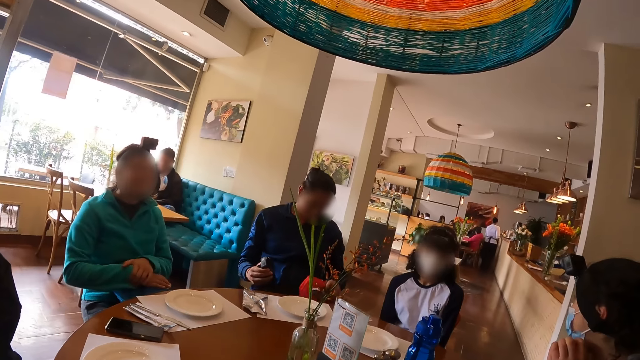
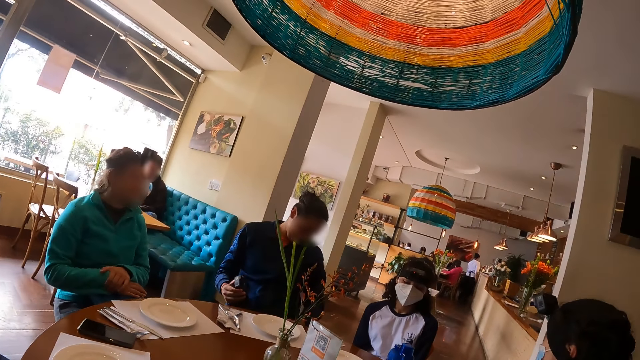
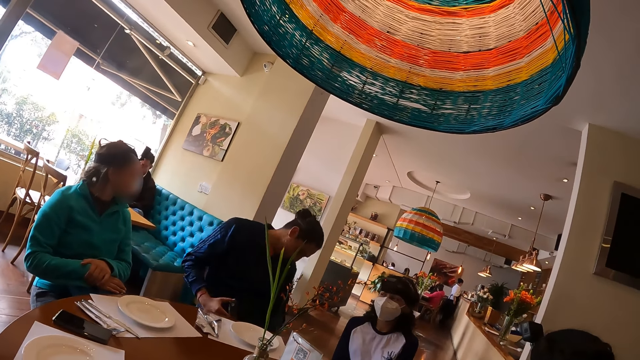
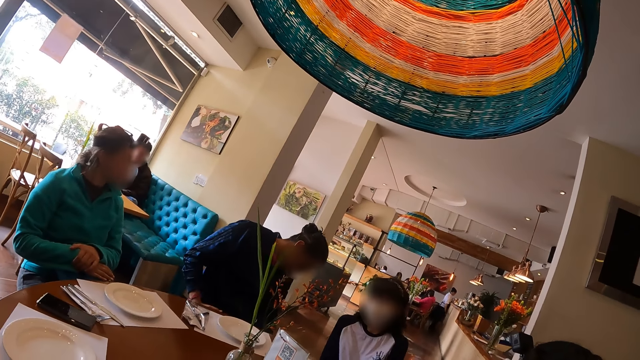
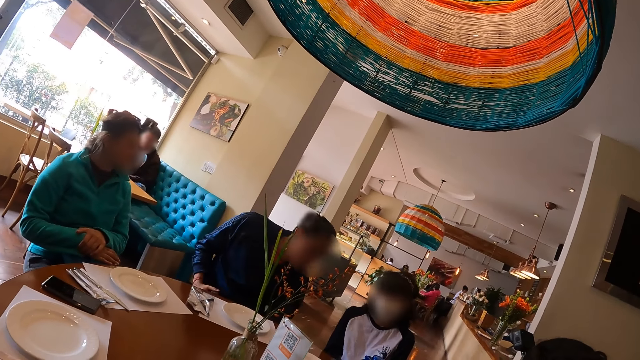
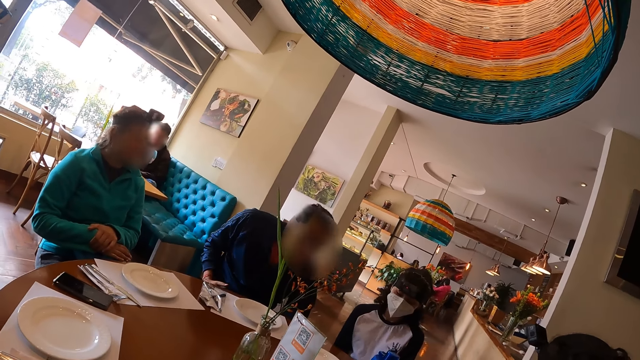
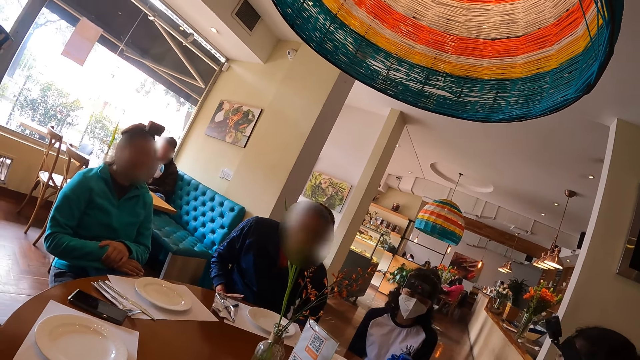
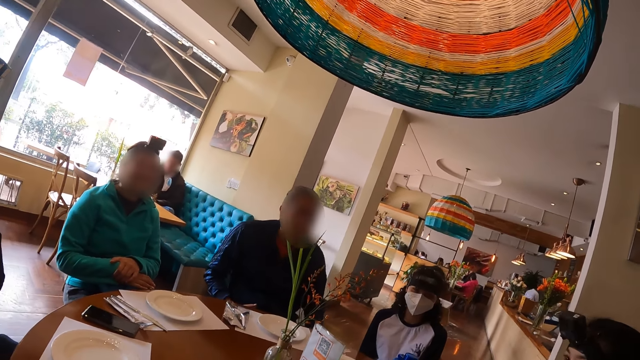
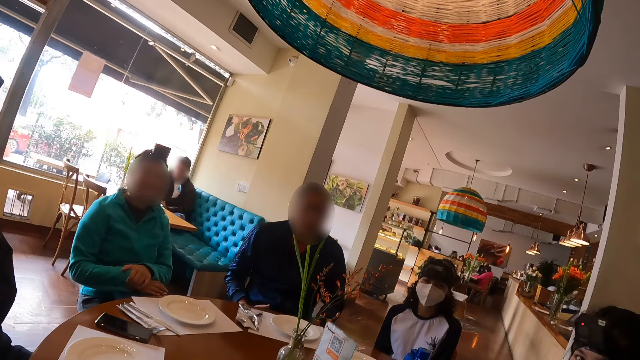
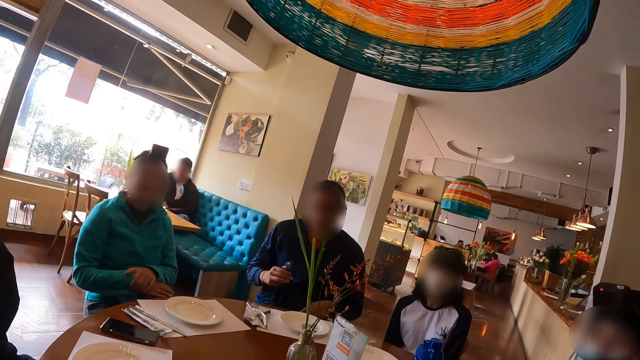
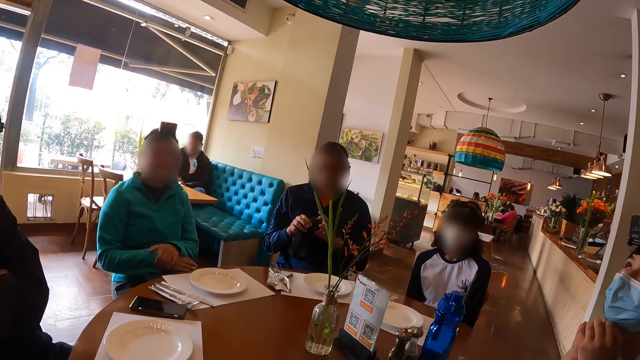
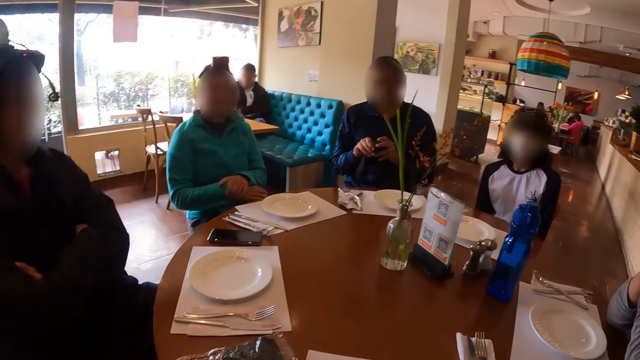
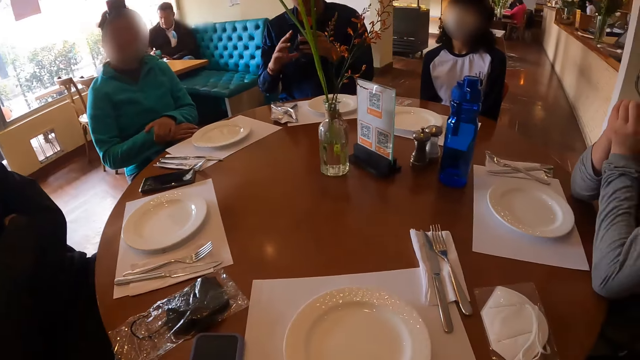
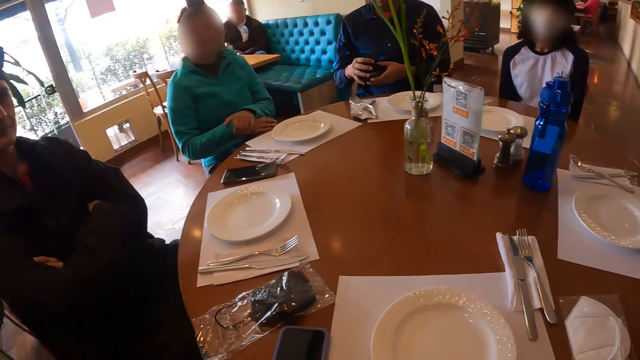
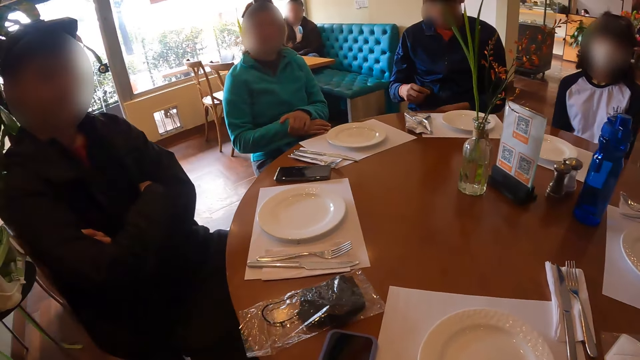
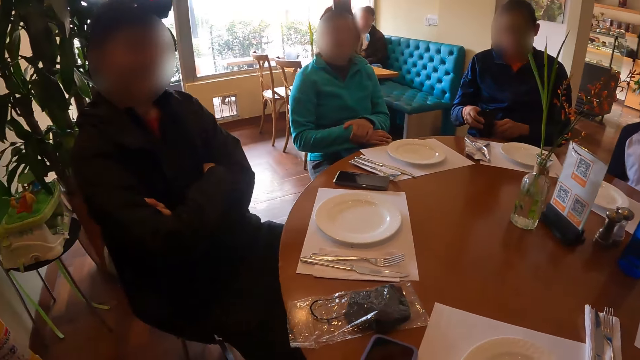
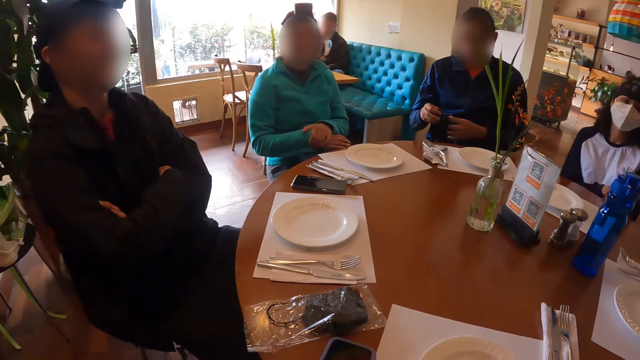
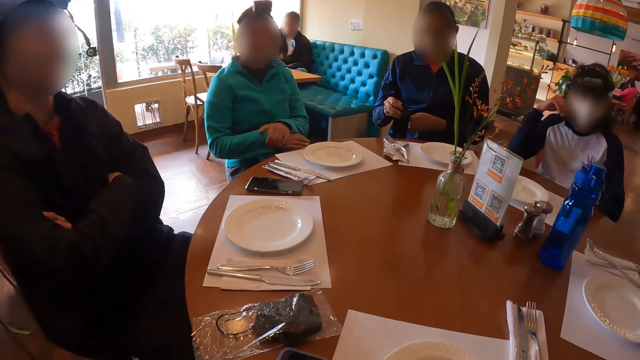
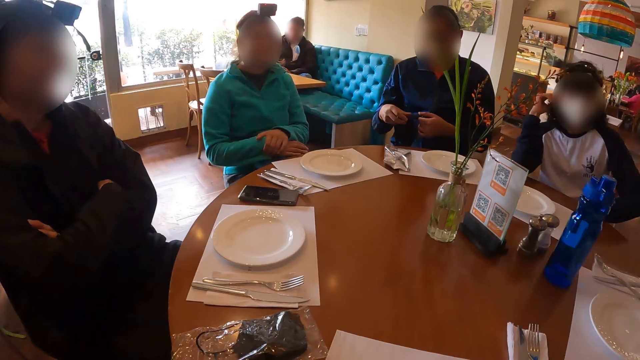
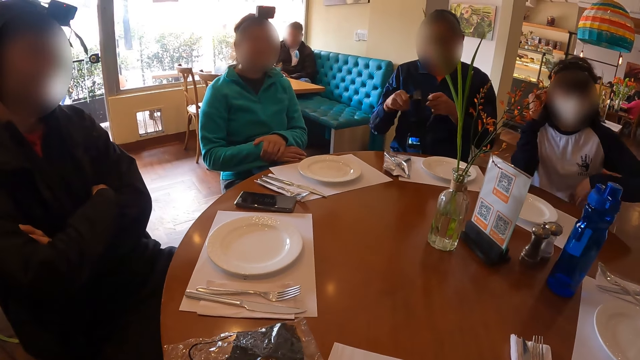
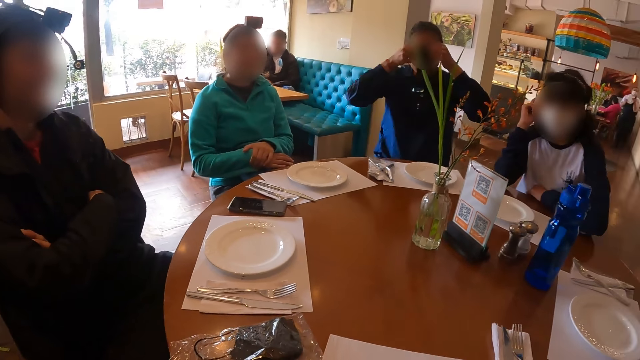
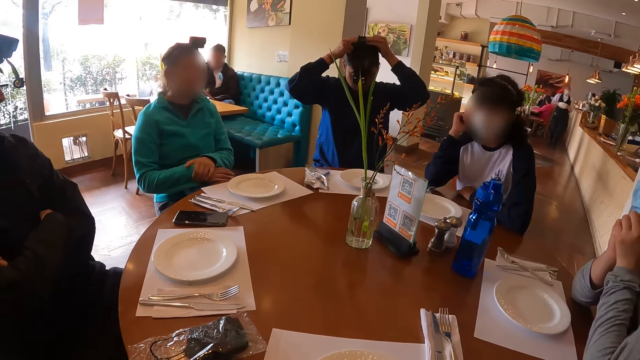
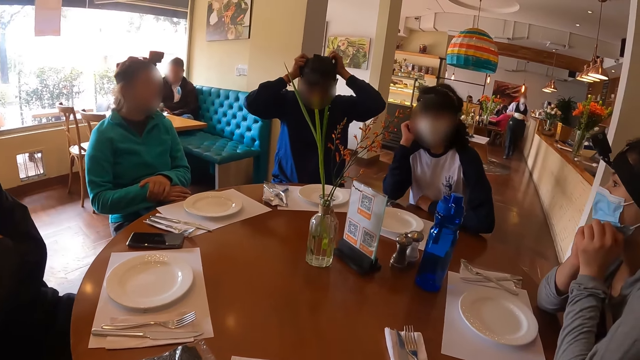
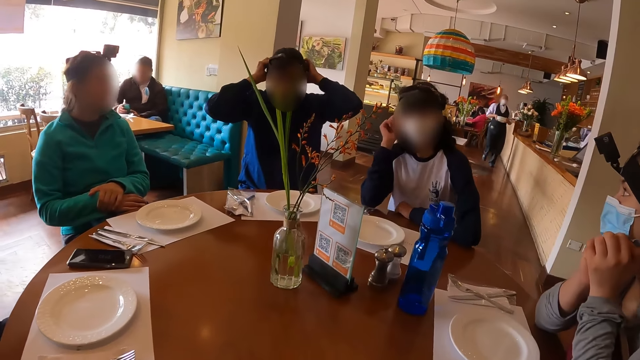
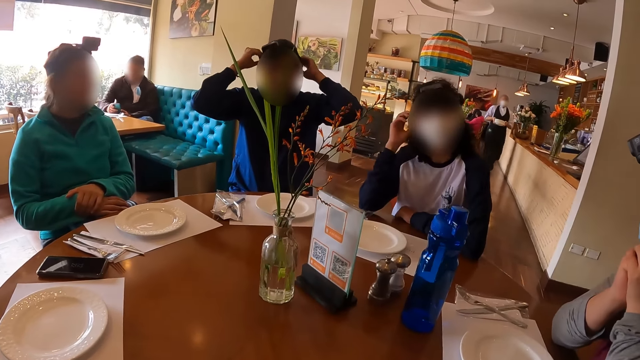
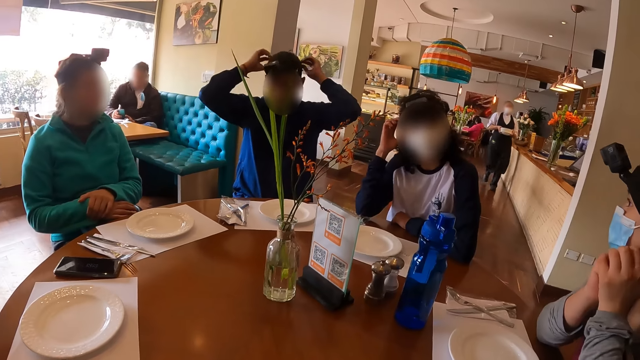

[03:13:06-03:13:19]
The man adjusts the camera with both hands. The camera wearer adjusts his camera on his head with his left hand. The woman walks towards the dining area from the reception area with a stack of plates in both hands. The man wears the camera on his head with both hands.

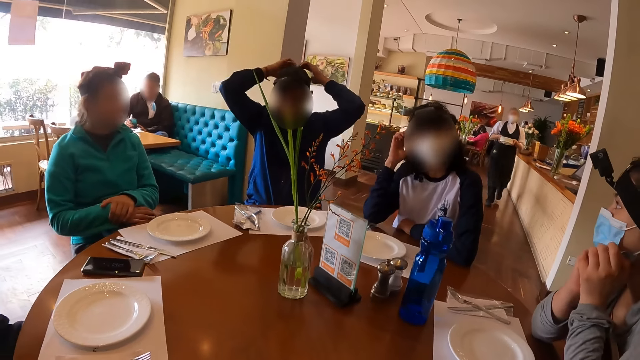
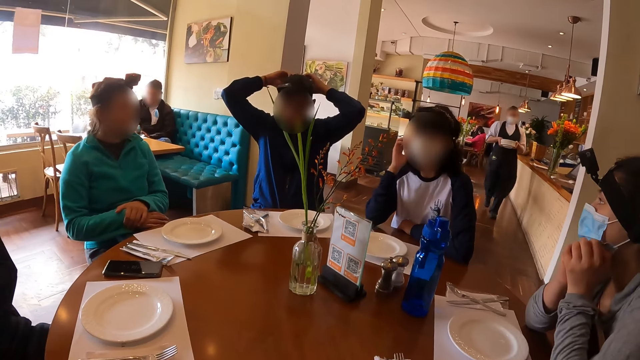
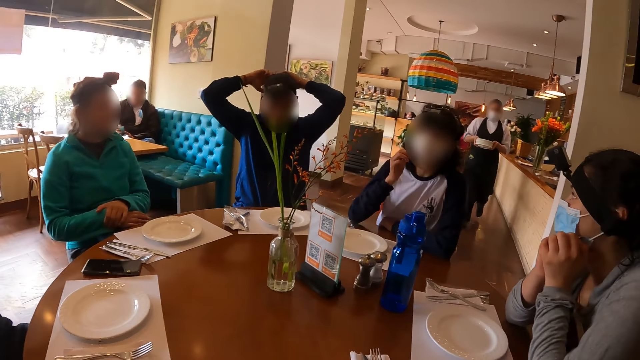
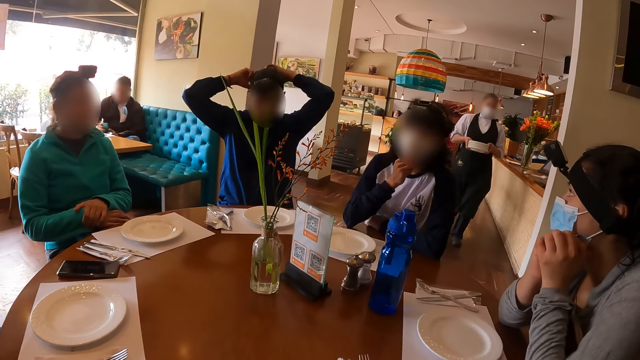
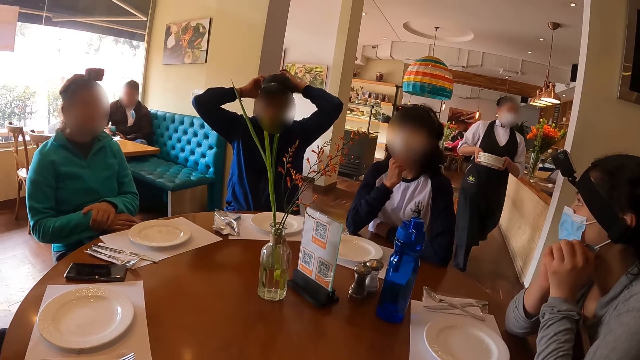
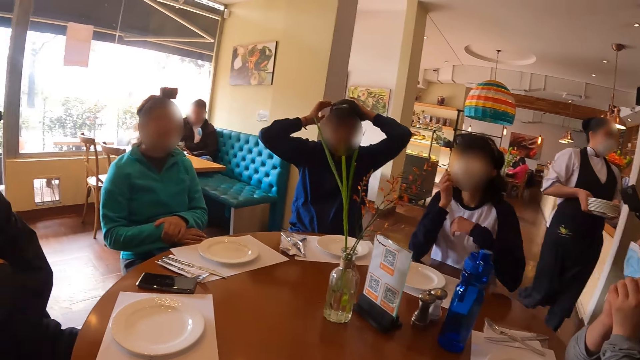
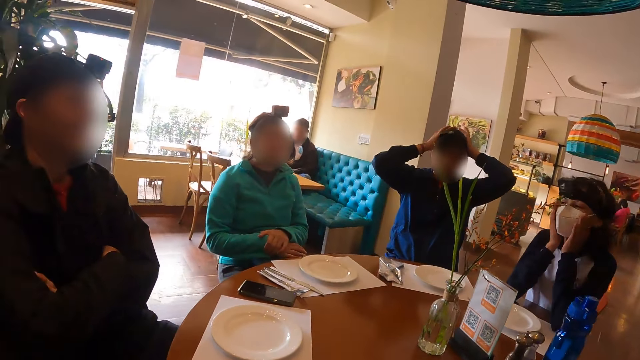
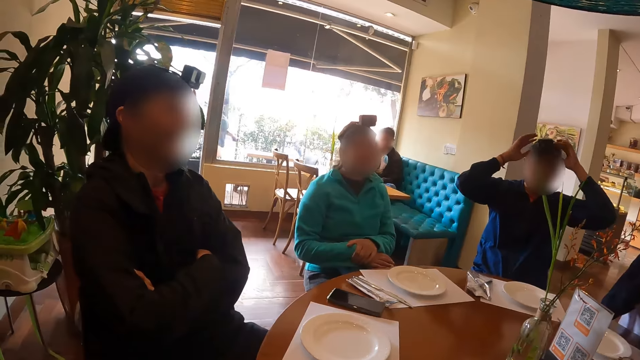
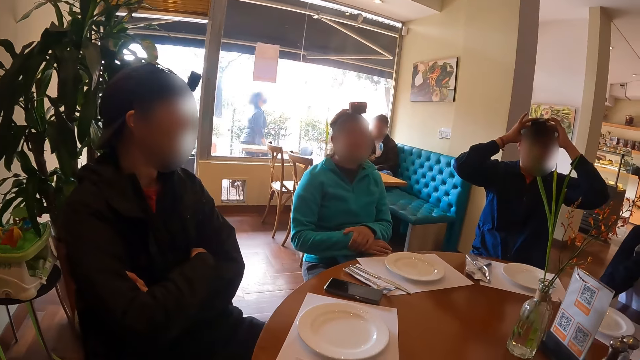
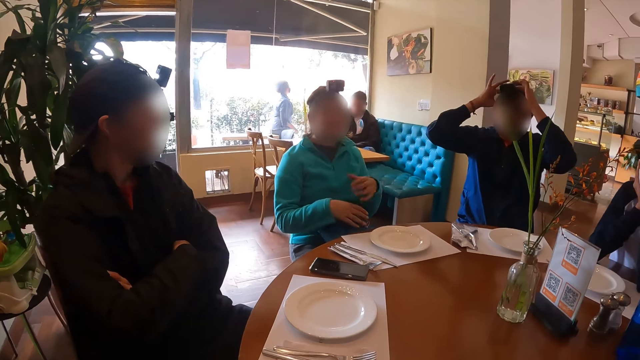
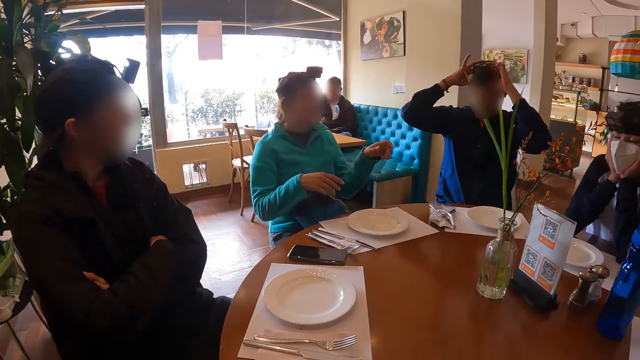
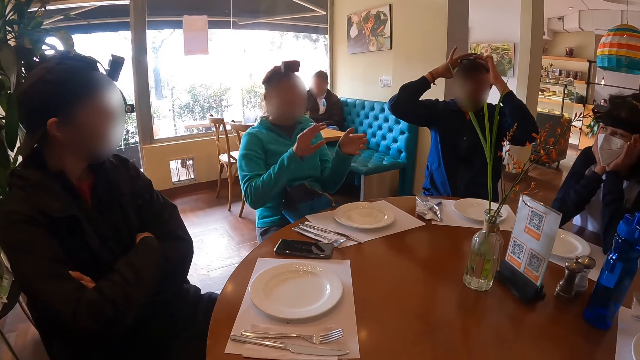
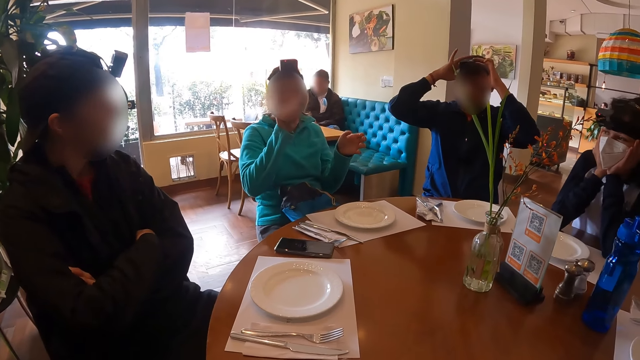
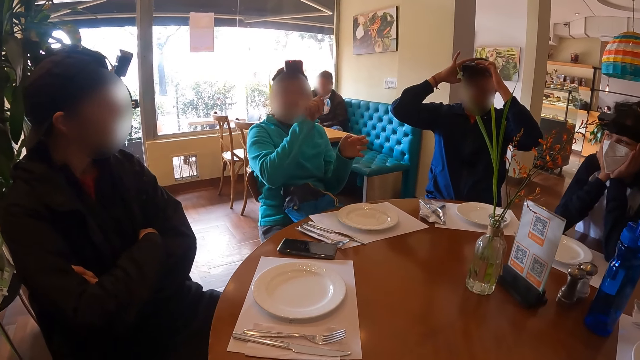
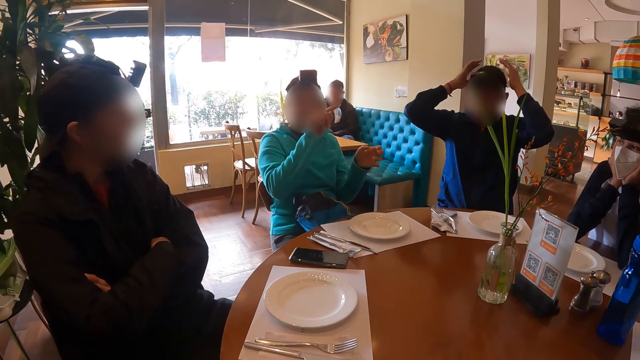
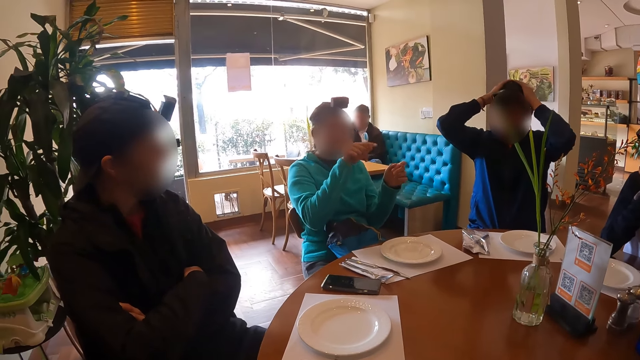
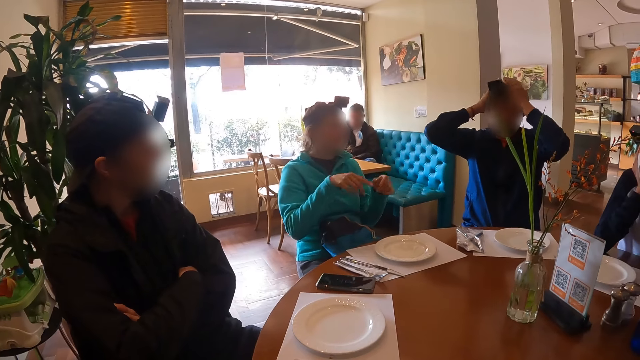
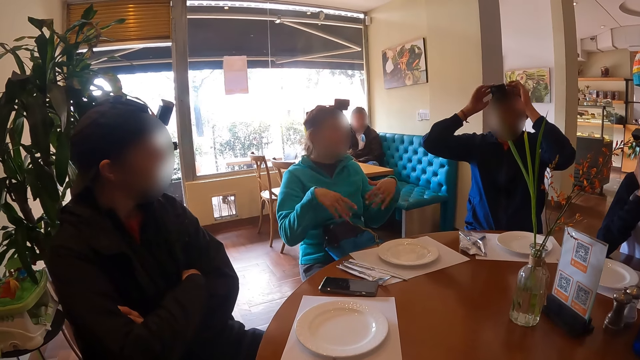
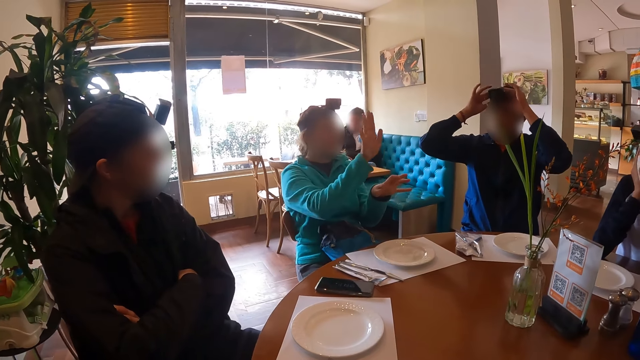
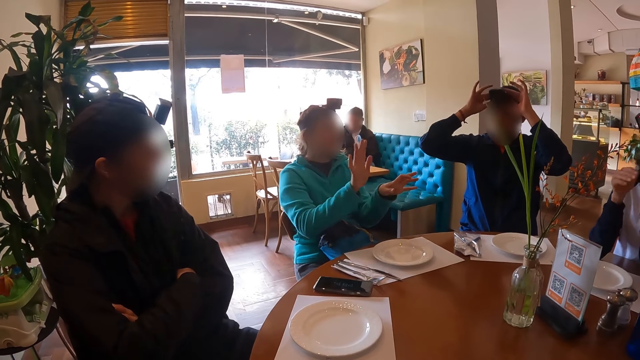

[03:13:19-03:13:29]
The woman adjusts the mask on her face with her right hand. The woman adjusts the mask on her face with both hands. The man adjusts the camera on his head with both hands. Another man talks to the camera wearer.
